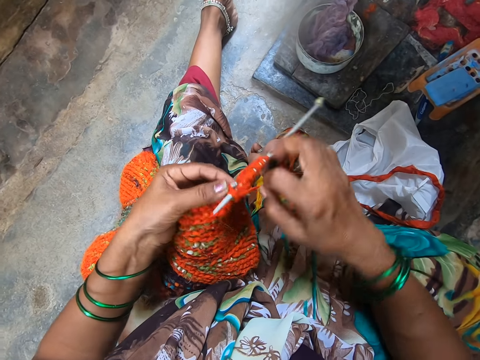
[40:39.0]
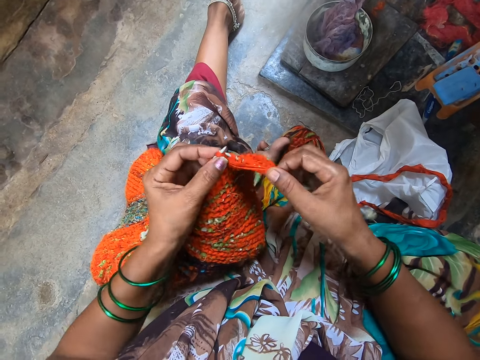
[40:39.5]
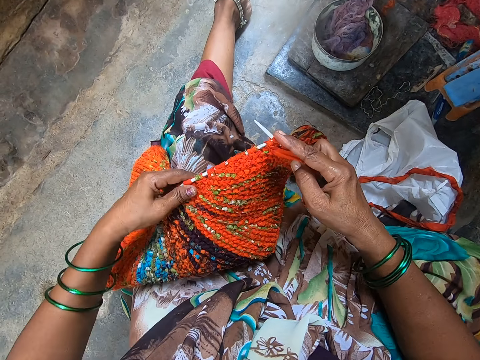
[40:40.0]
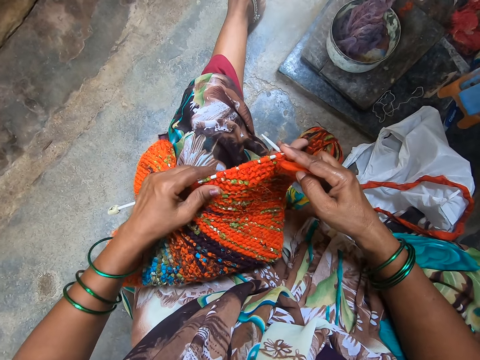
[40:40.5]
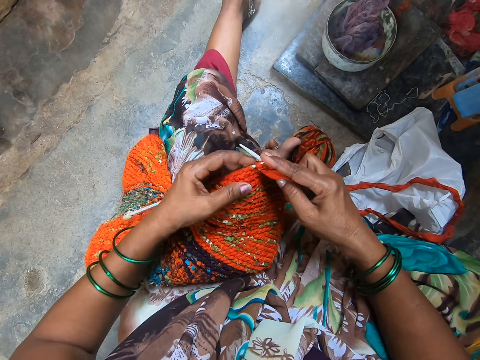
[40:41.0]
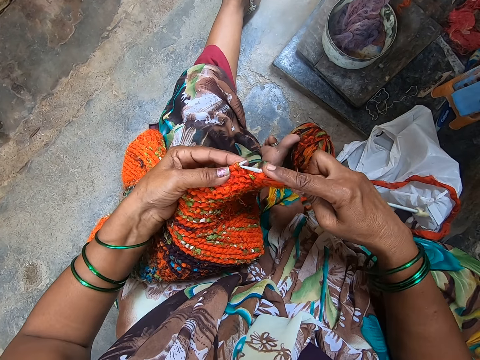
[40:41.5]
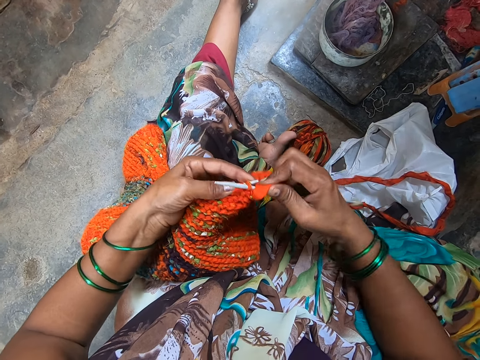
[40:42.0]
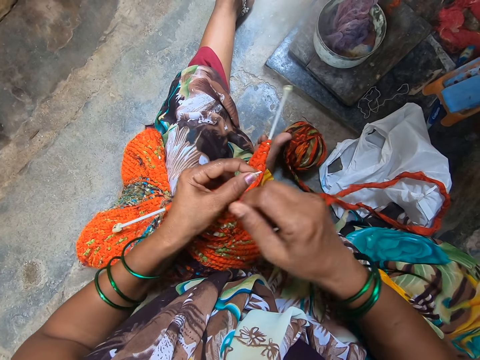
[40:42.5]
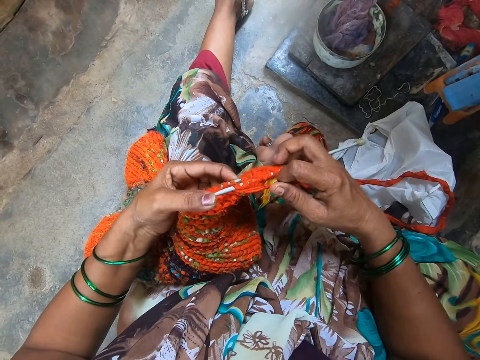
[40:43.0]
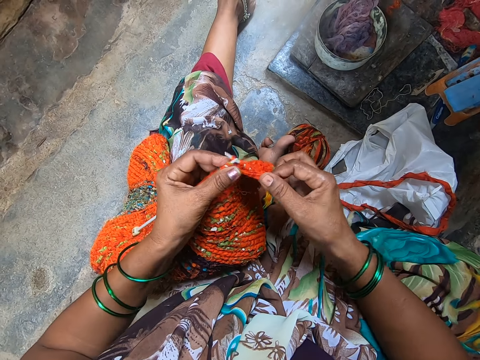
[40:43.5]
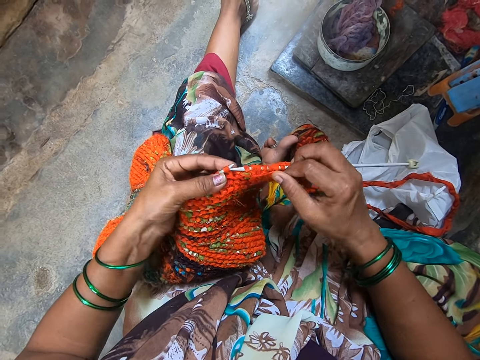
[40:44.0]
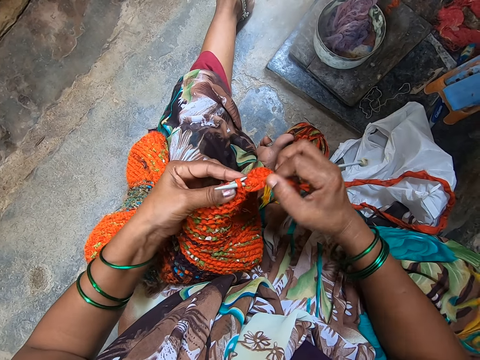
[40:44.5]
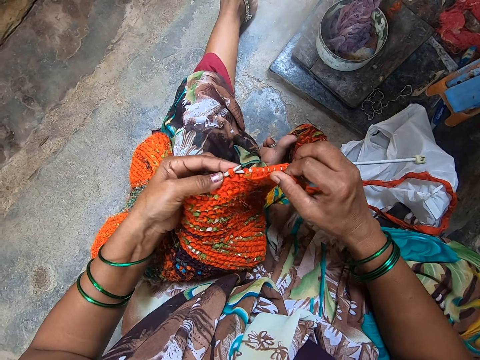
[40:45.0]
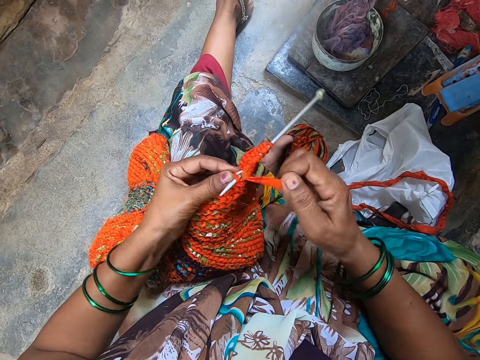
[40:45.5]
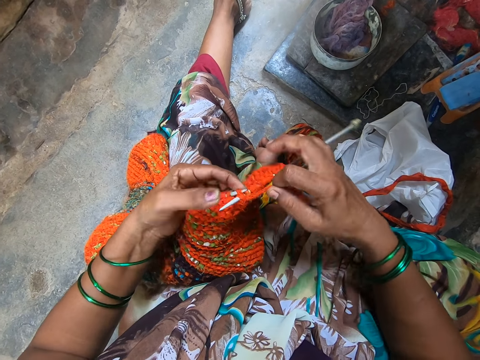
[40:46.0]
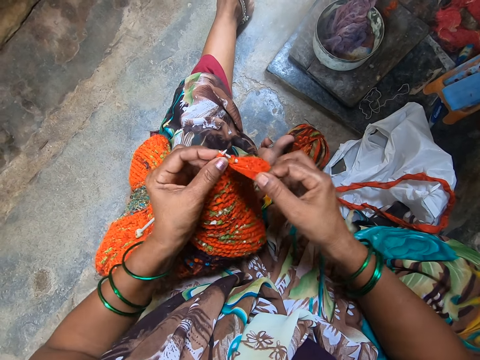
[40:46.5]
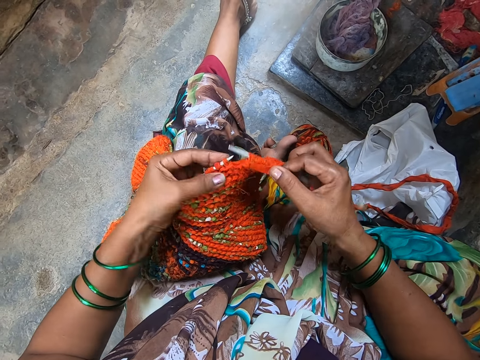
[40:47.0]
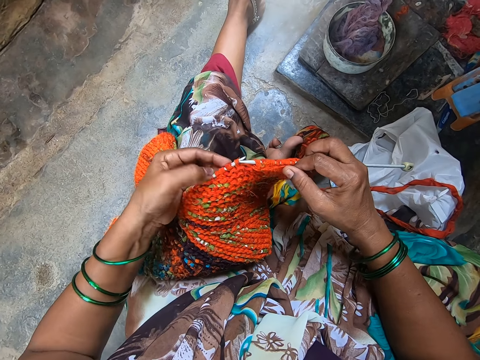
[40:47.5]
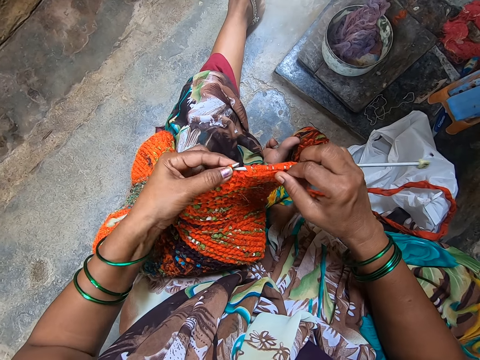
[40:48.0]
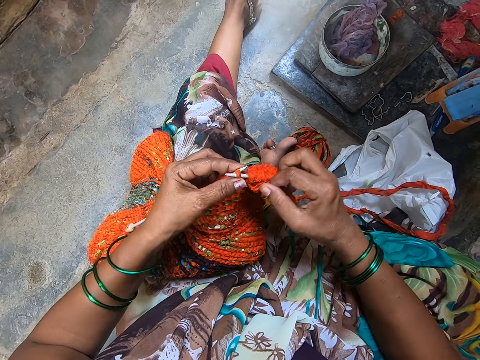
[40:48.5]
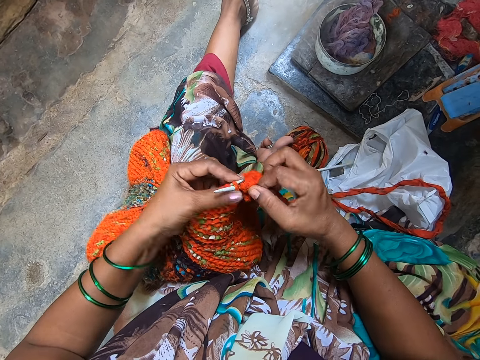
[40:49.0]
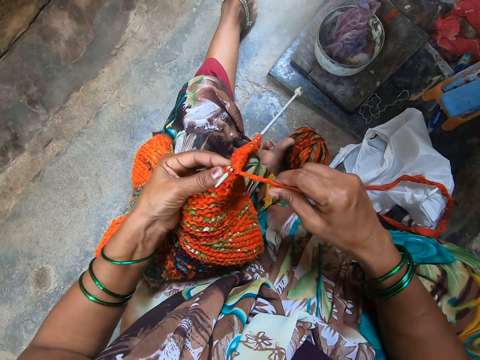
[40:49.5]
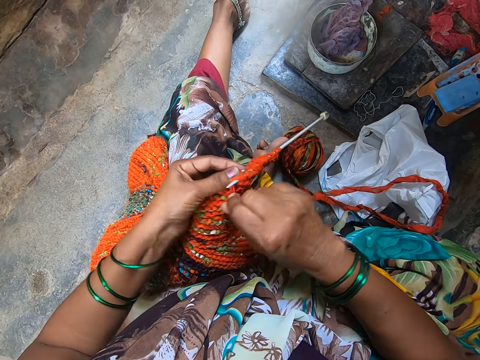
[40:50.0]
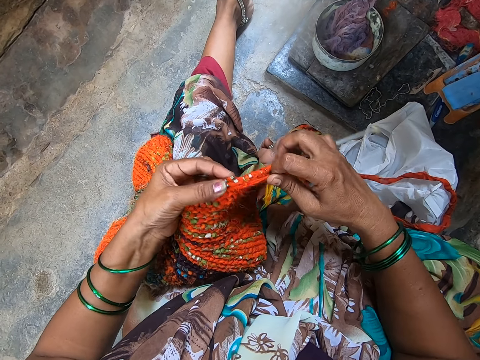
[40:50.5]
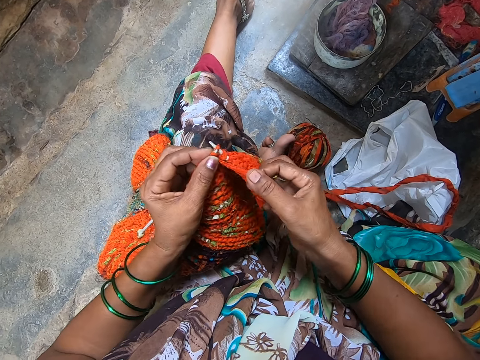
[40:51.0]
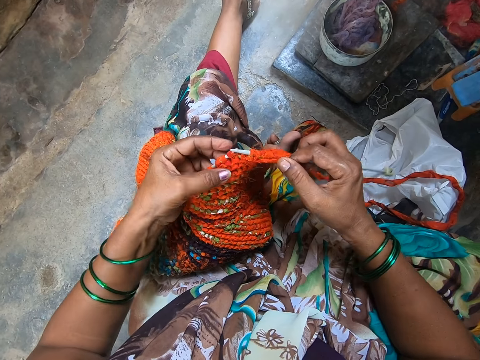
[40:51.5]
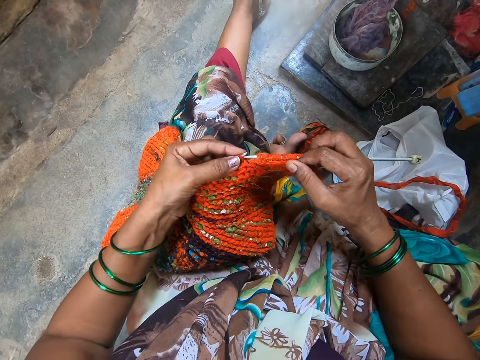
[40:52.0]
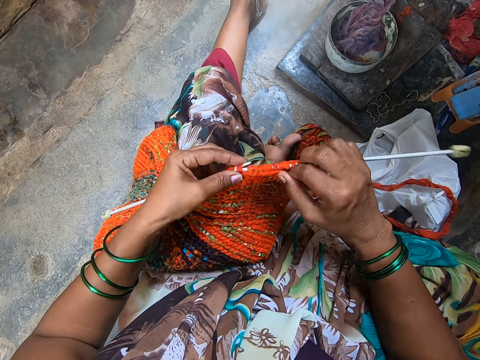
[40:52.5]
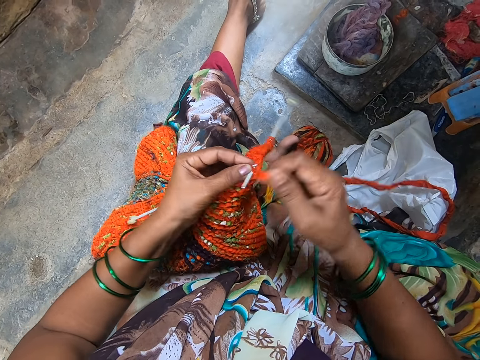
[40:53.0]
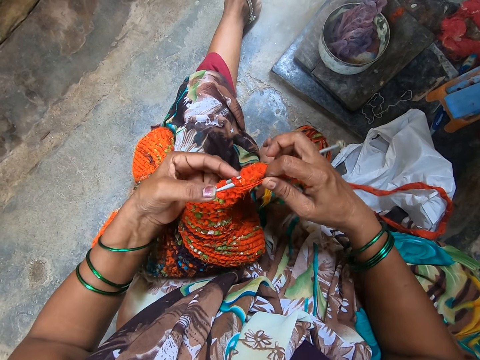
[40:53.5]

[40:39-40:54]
The camera wearer knits the fabric. They hold the fabric. They knit the fabric.

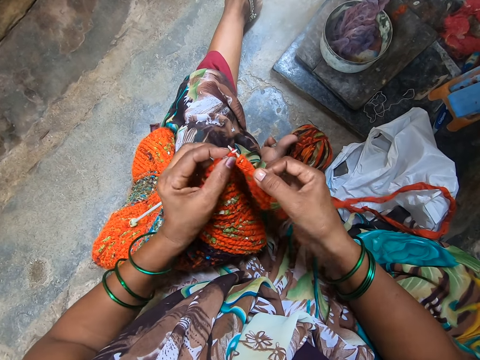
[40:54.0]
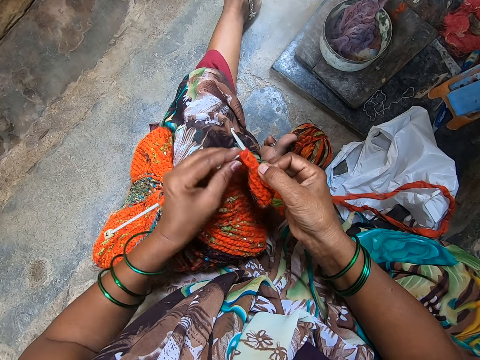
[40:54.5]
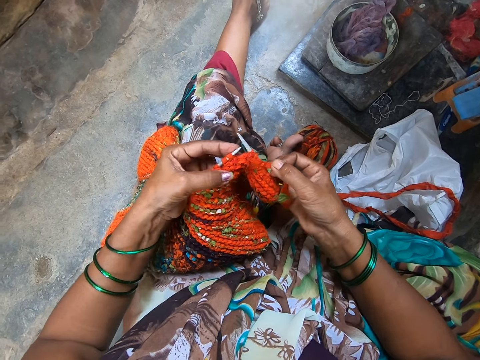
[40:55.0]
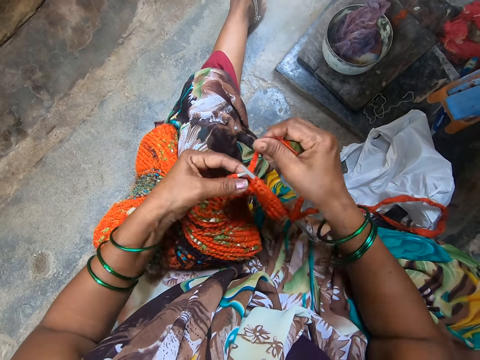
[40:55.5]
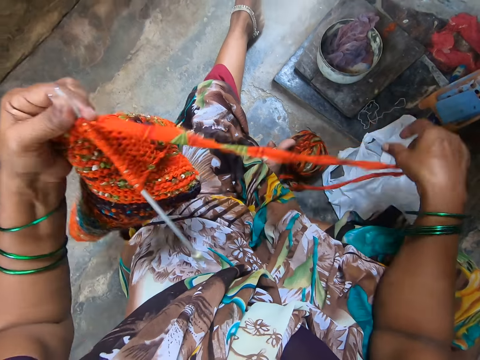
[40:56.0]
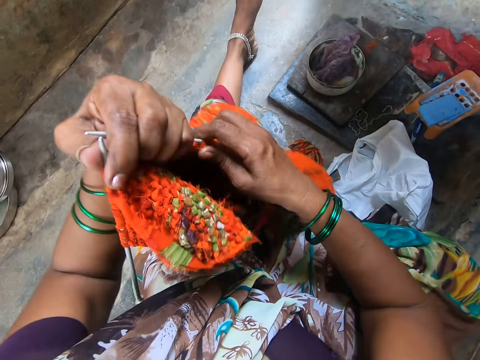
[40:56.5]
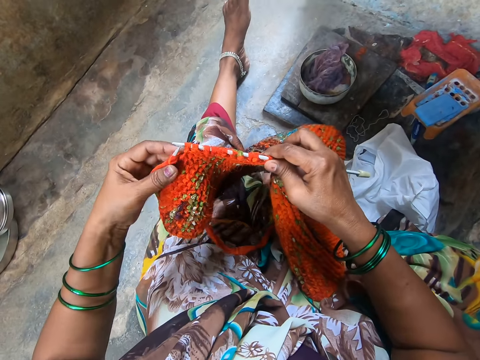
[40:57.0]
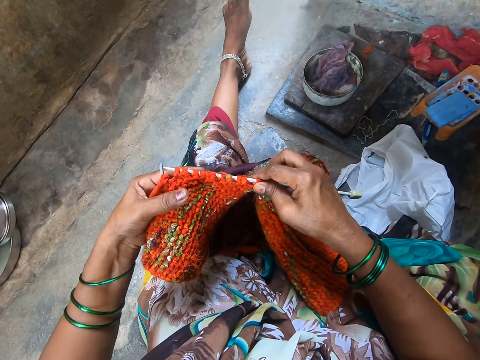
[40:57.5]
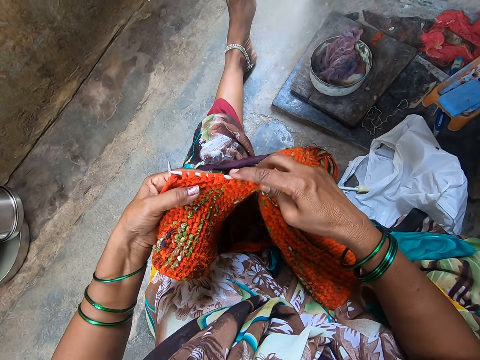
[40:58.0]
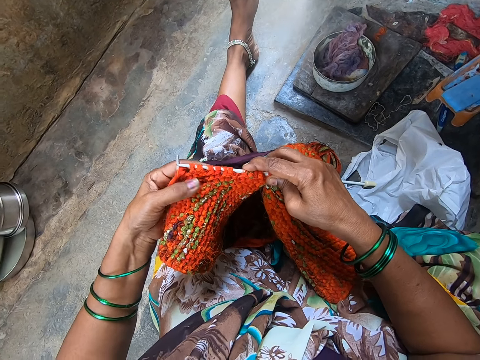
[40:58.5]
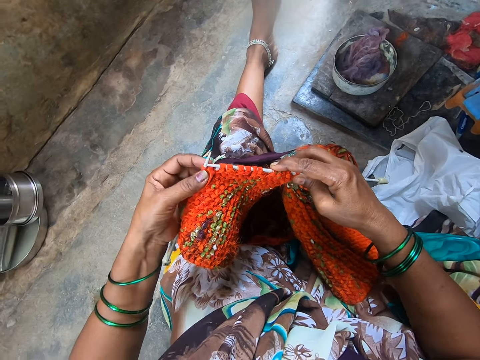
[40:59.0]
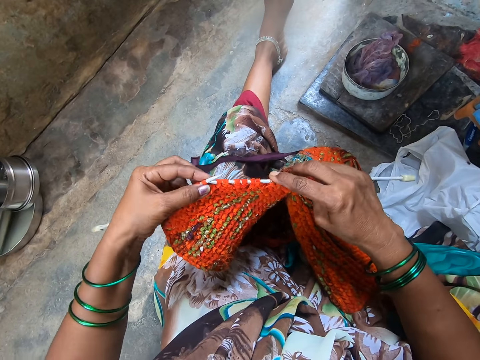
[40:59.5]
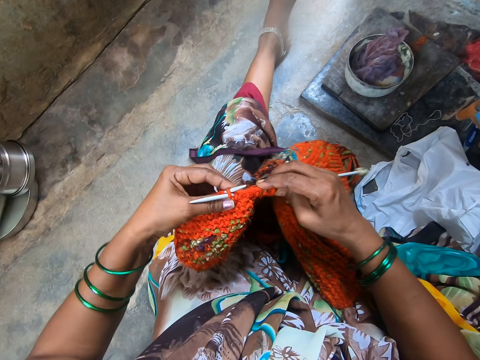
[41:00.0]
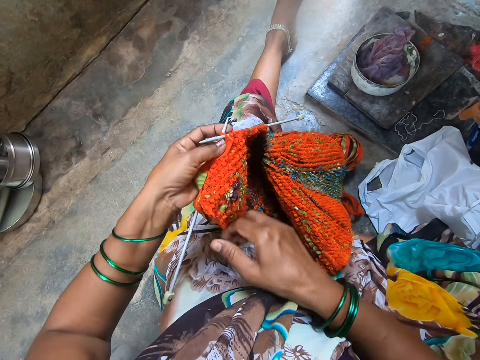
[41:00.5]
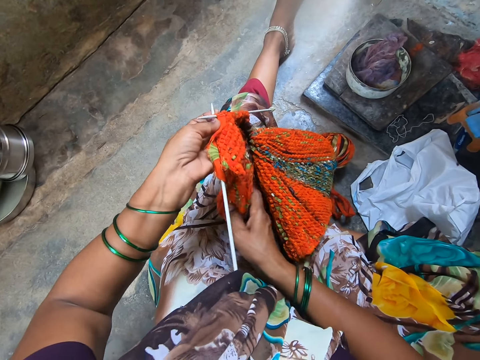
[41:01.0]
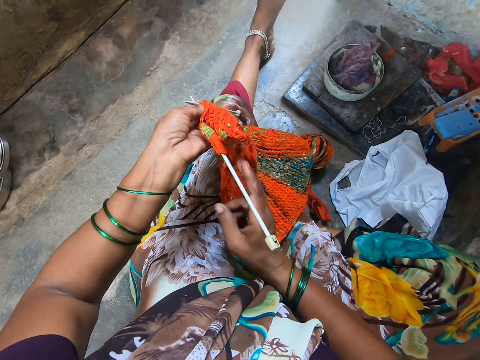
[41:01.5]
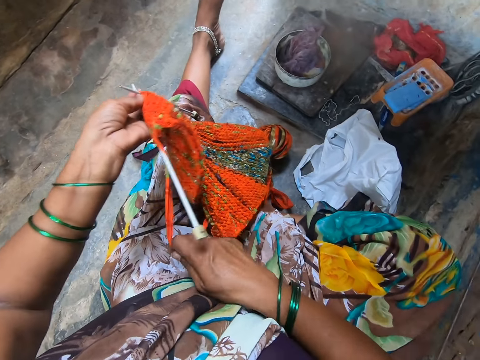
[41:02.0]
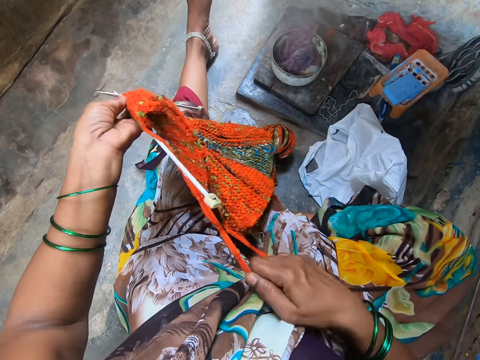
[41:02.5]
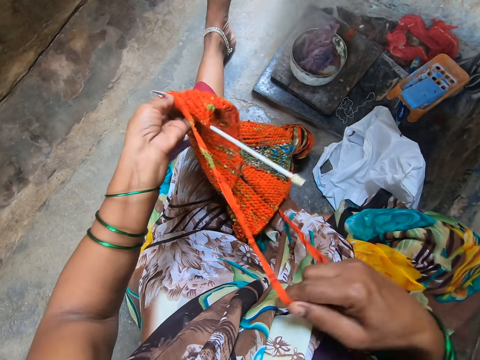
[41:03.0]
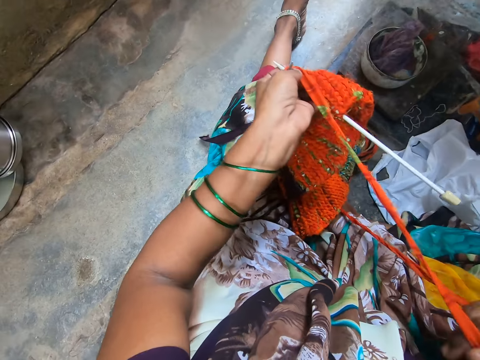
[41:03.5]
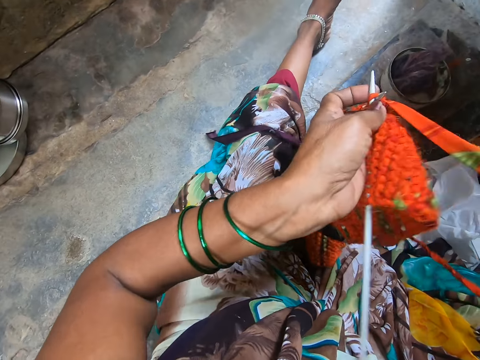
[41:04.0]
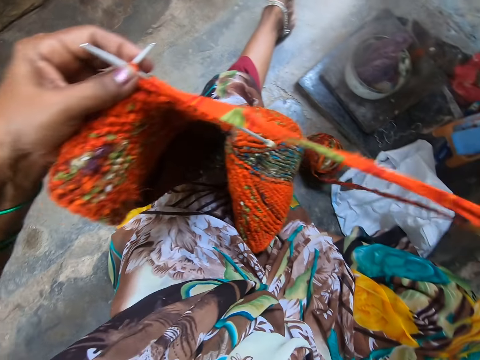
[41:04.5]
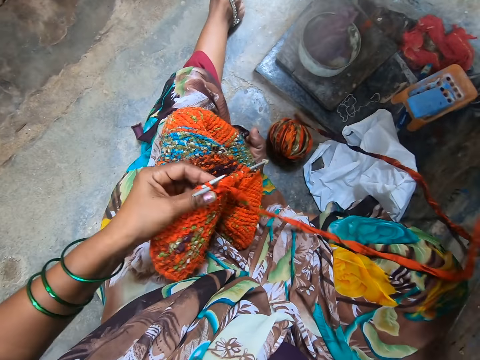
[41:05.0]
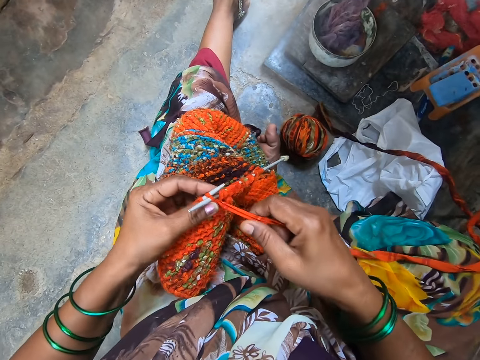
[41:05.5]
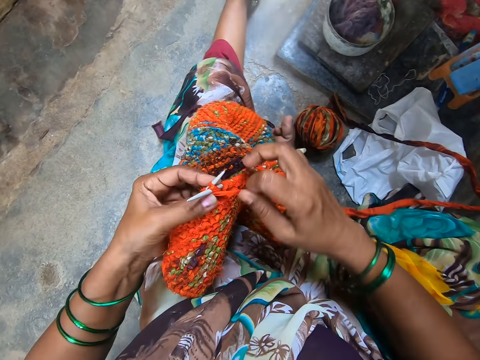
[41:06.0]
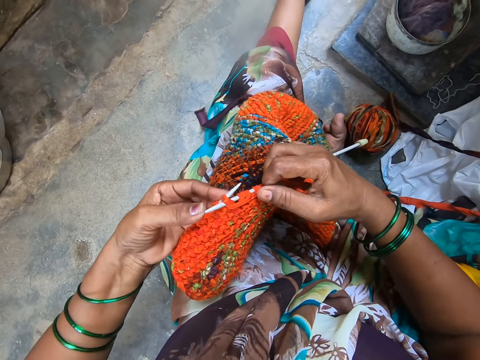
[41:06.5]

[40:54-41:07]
The camera wearer turns the fabric. She looks at the fabric, knits the fabric, and holds the fabric. She stretches the yarn with her hand. She pulls the thread. She crochets the yarn with the crochet hook.
